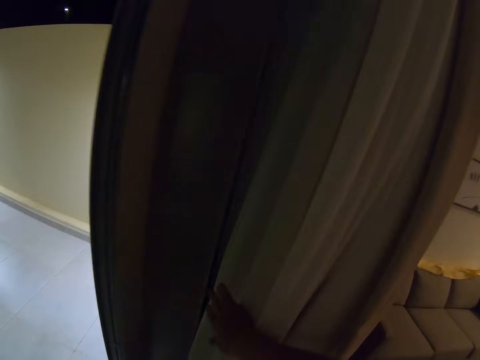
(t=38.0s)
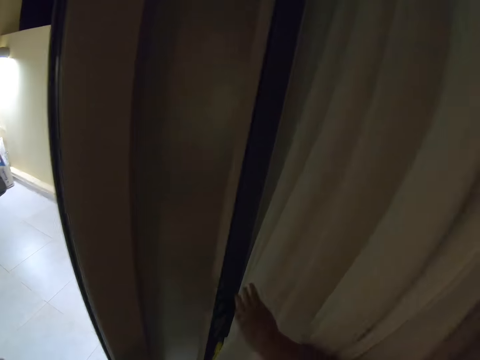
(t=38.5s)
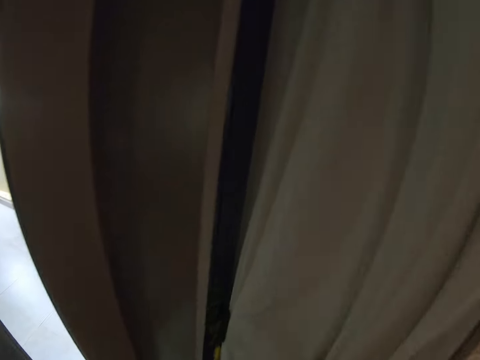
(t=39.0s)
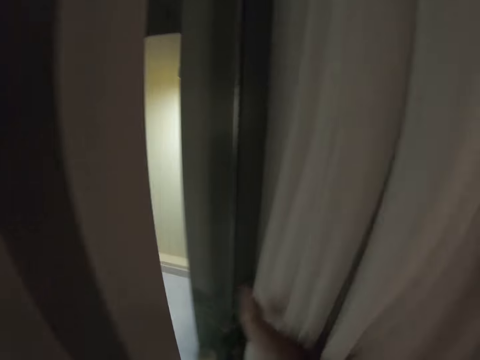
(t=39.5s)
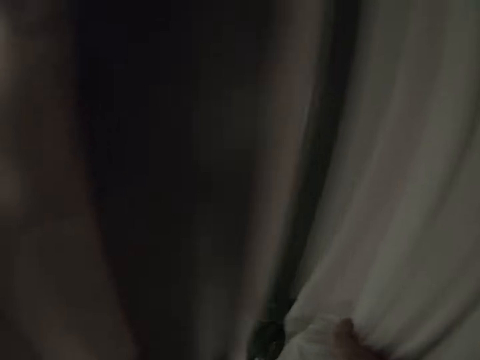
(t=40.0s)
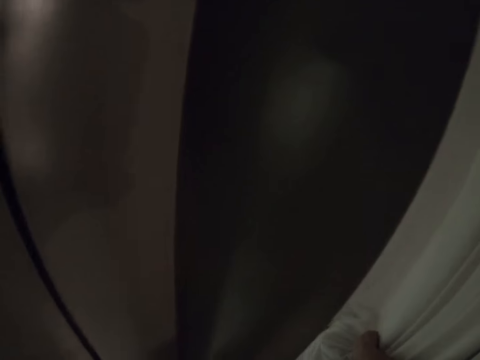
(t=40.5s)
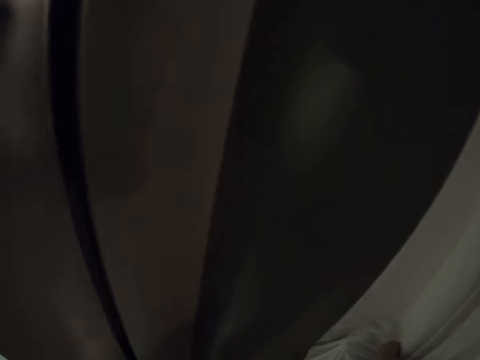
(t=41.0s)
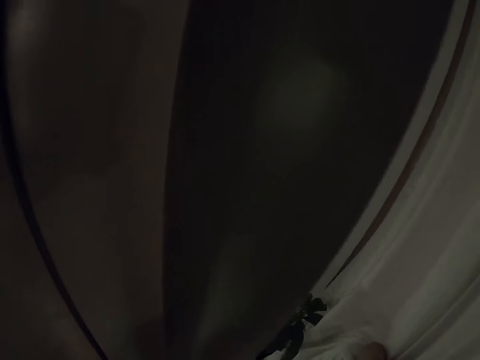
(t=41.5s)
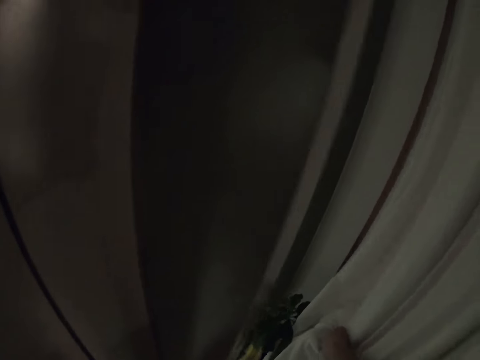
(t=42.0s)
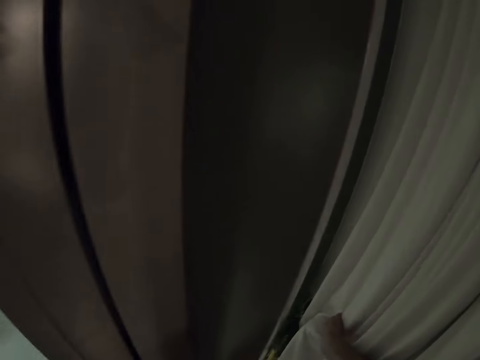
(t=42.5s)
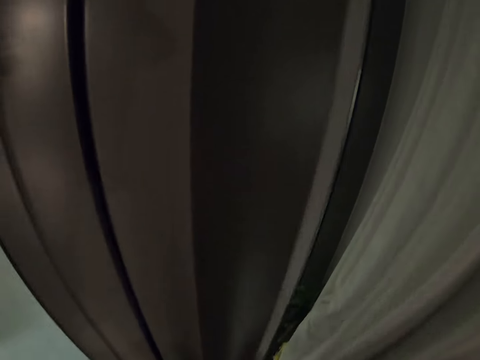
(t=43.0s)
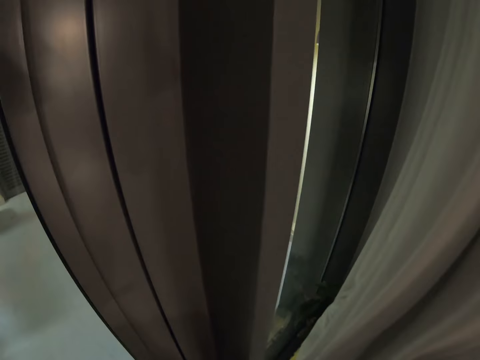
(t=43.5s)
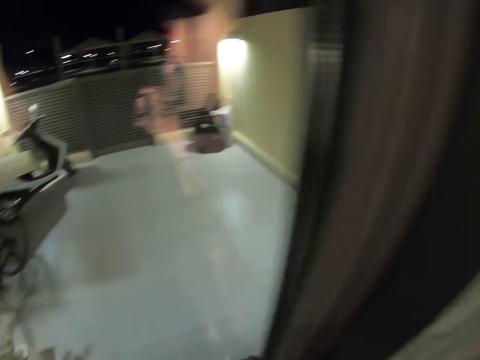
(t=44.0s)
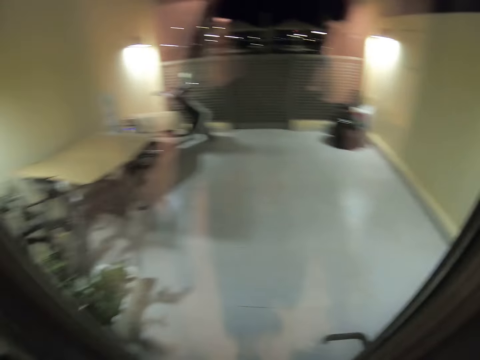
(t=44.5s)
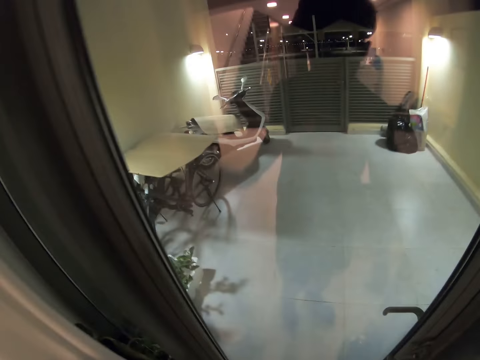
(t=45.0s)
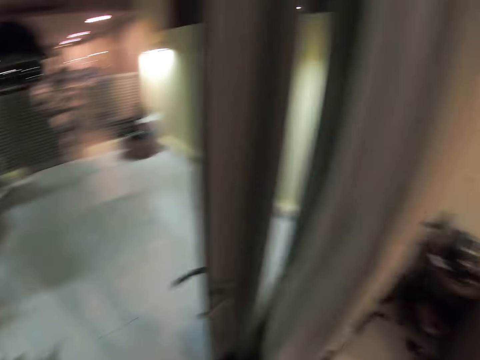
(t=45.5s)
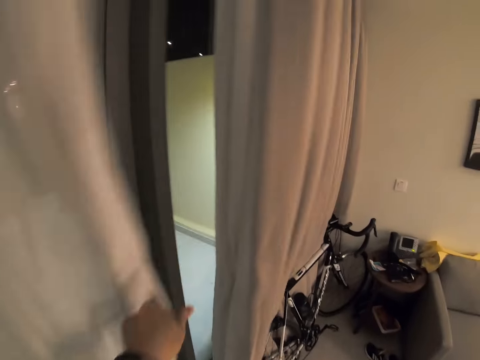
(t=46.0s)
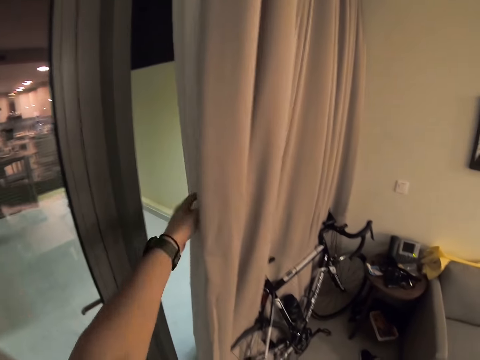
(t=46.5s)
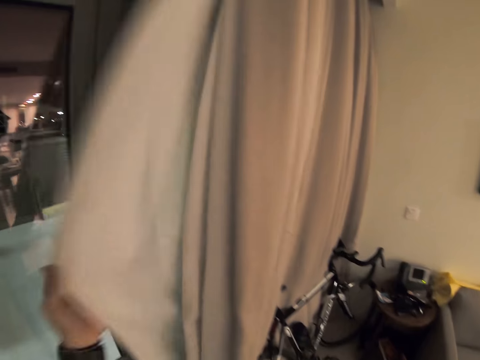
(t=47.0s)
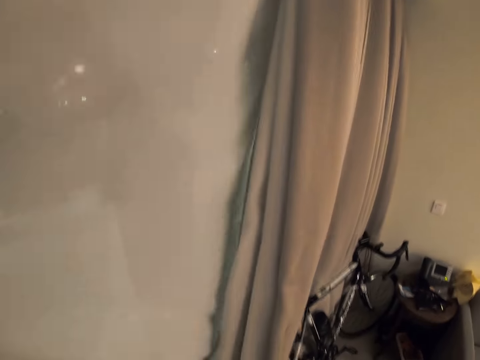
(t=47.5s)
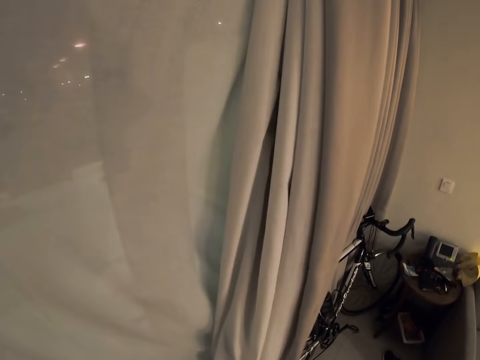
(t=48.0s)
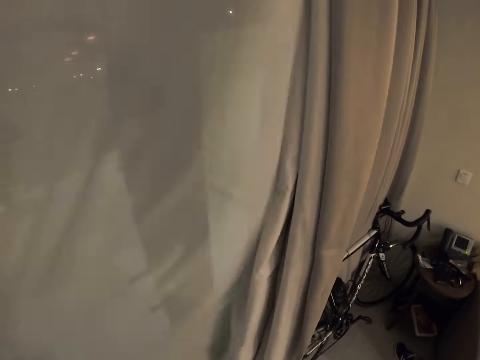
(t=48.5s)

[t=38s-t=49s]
The camera wearer closes the door. They straighten the door curtains. They shut the curtains.

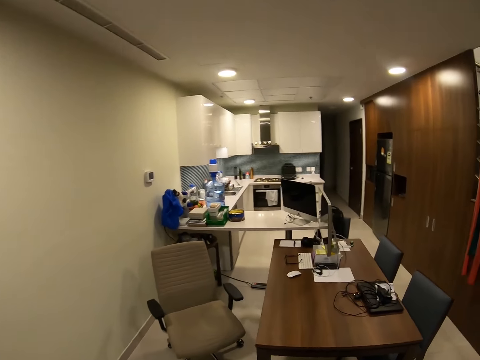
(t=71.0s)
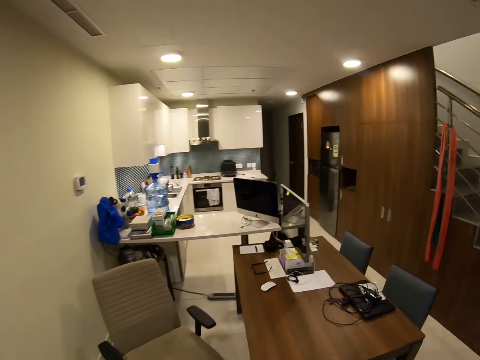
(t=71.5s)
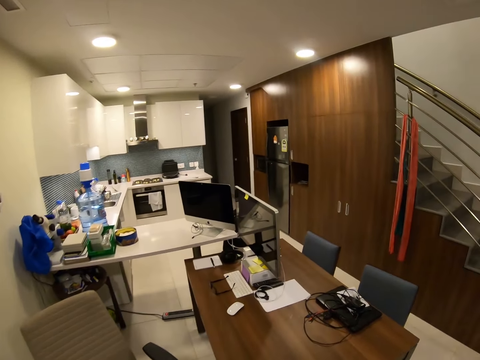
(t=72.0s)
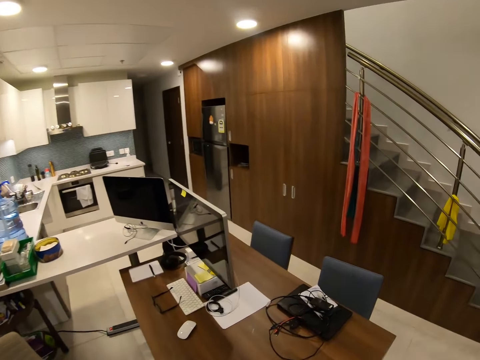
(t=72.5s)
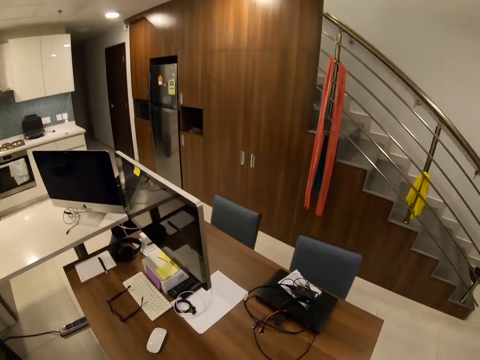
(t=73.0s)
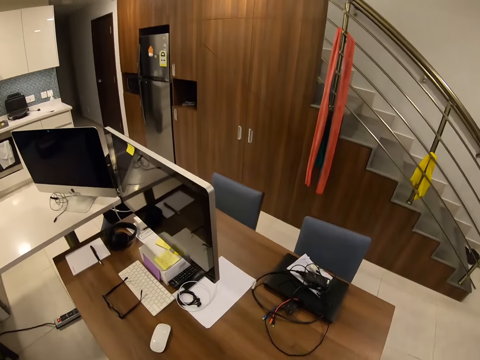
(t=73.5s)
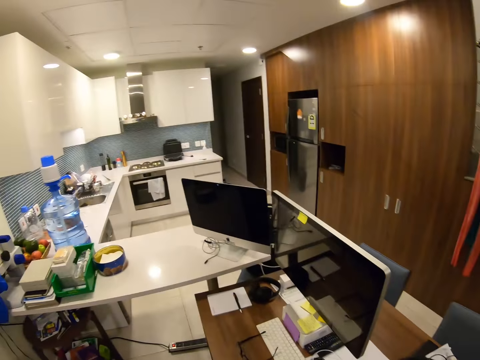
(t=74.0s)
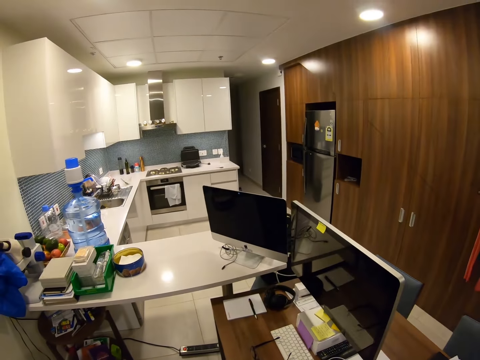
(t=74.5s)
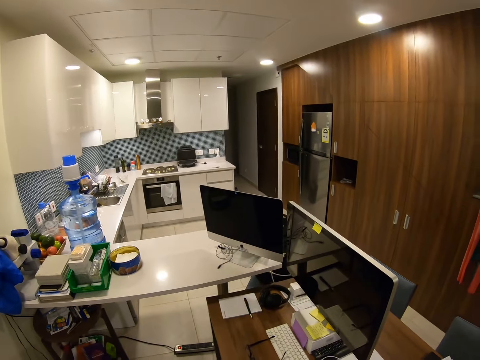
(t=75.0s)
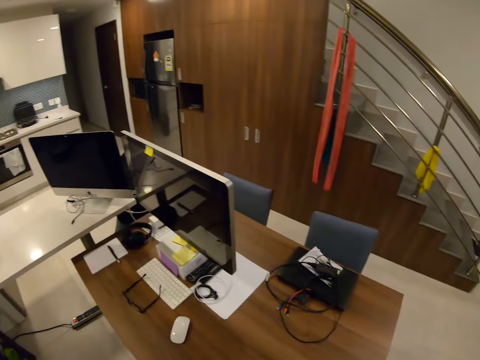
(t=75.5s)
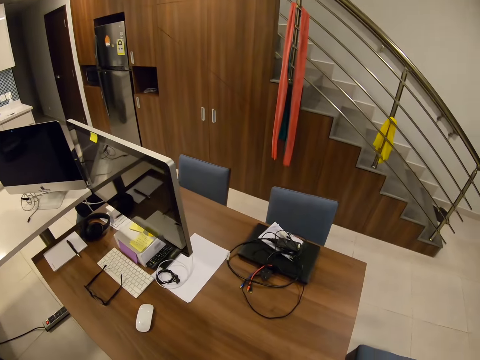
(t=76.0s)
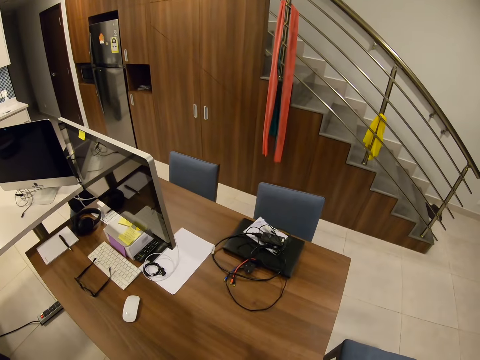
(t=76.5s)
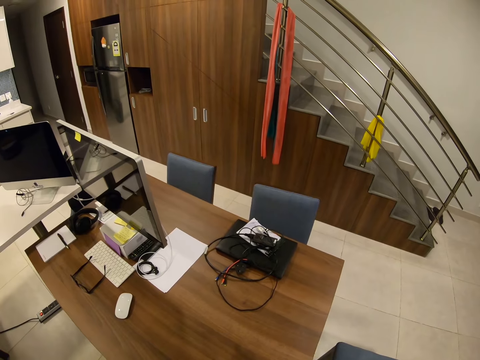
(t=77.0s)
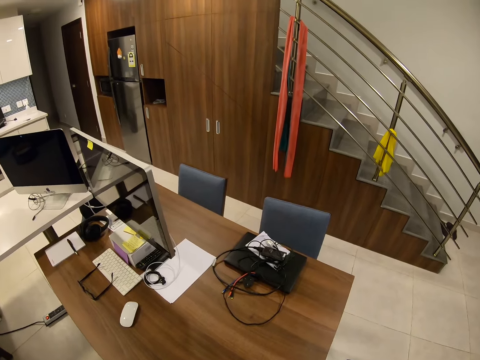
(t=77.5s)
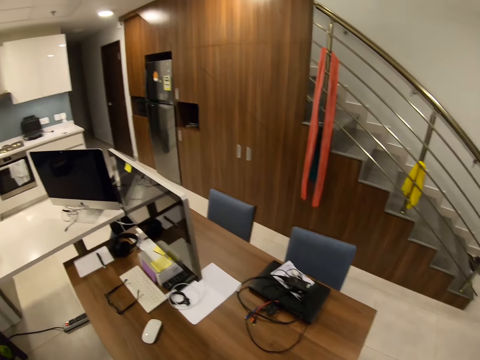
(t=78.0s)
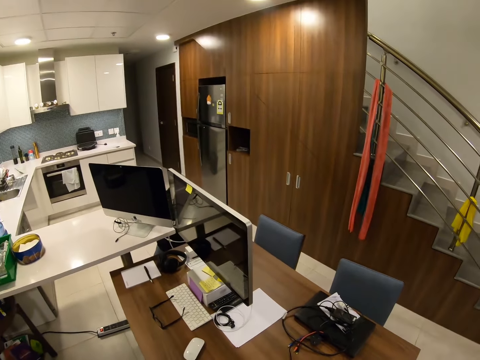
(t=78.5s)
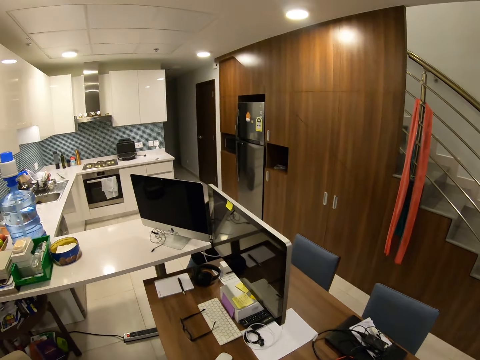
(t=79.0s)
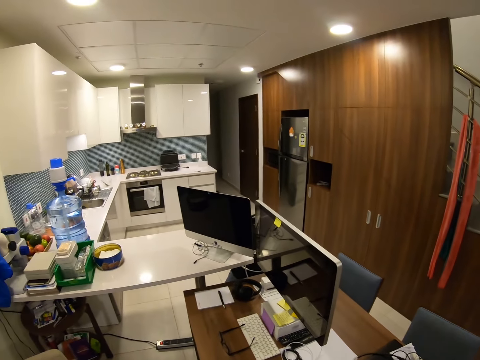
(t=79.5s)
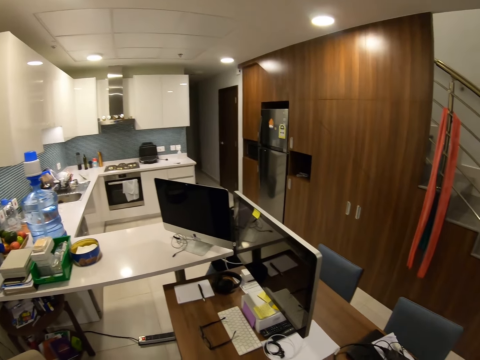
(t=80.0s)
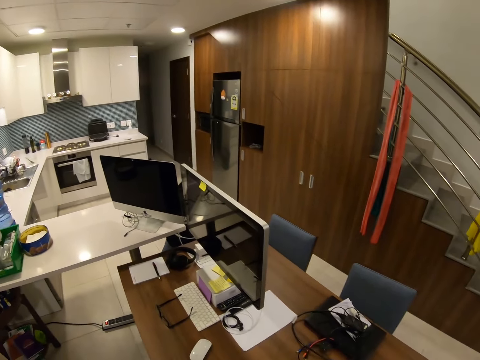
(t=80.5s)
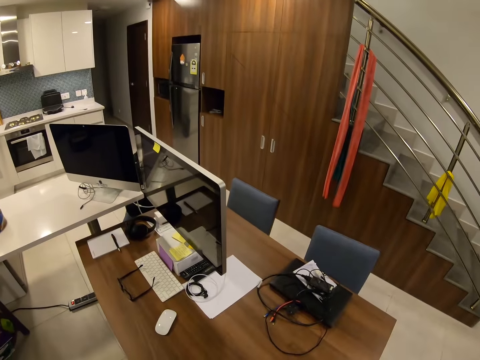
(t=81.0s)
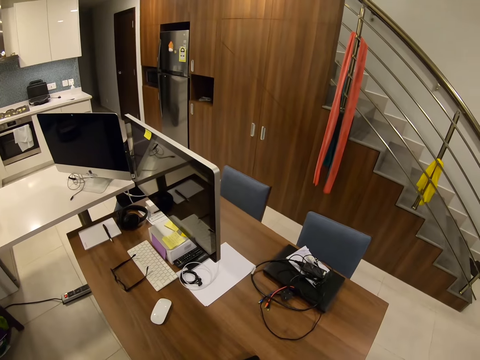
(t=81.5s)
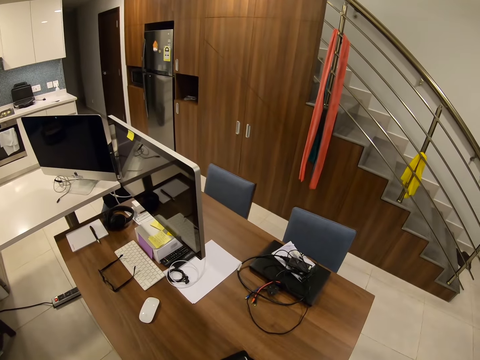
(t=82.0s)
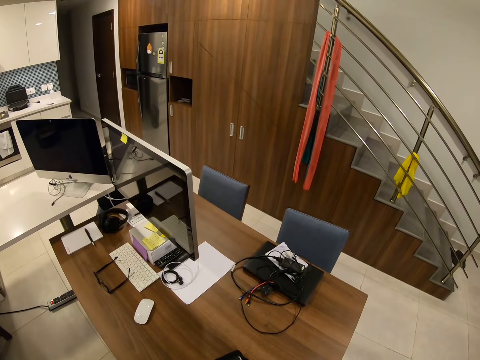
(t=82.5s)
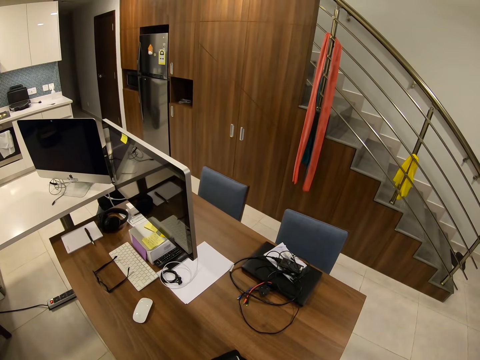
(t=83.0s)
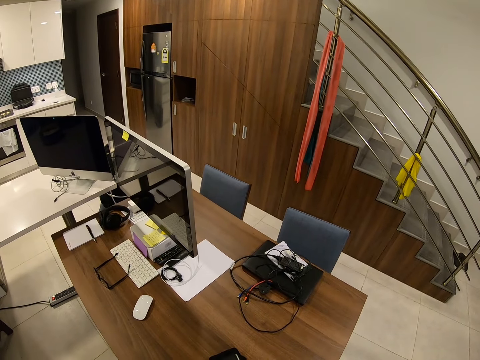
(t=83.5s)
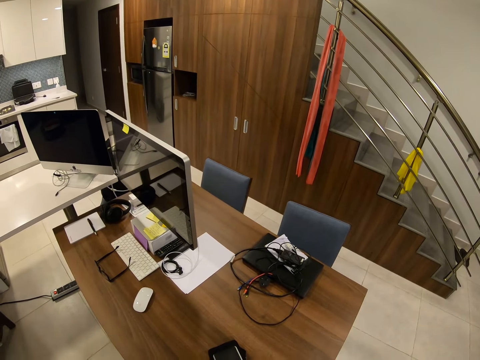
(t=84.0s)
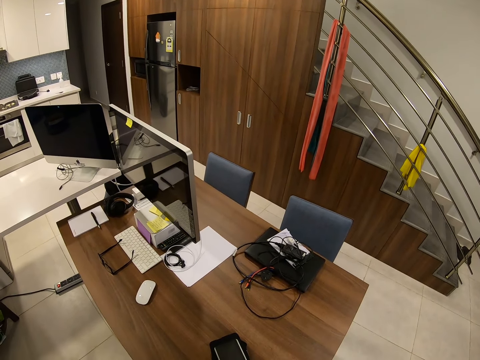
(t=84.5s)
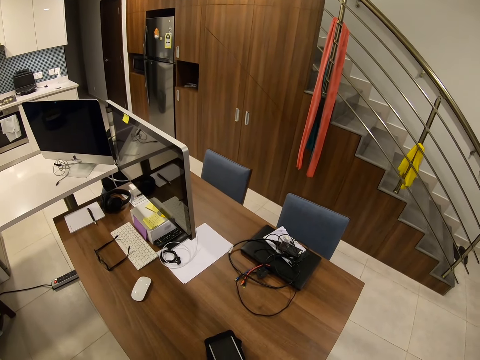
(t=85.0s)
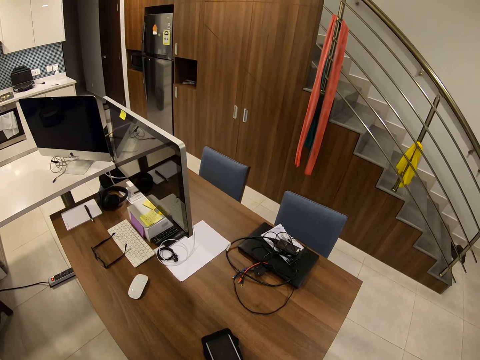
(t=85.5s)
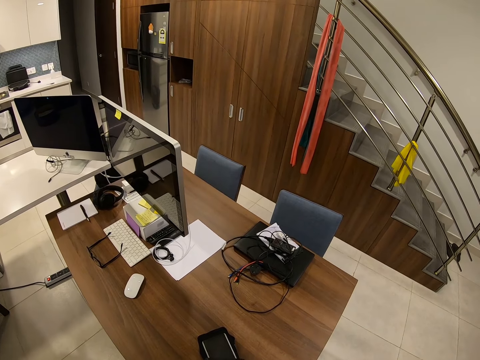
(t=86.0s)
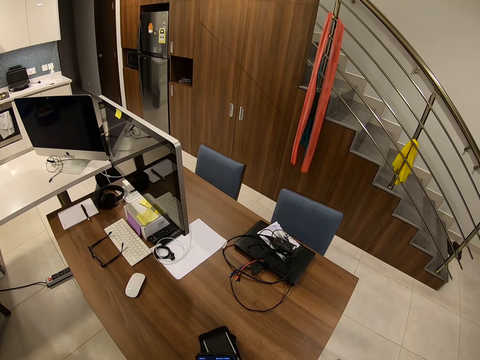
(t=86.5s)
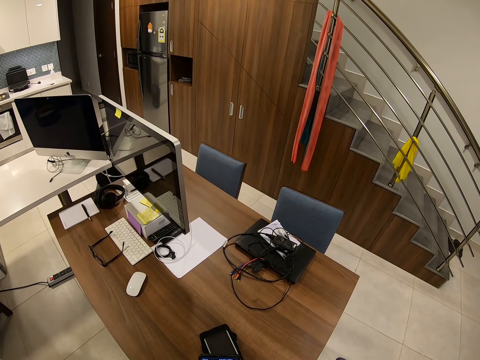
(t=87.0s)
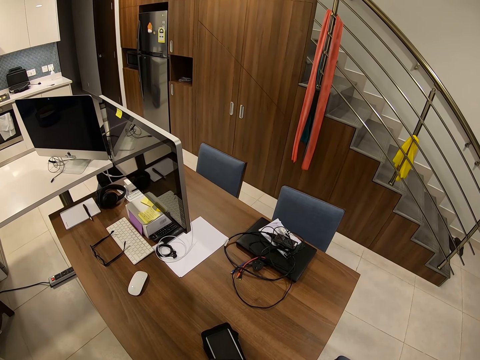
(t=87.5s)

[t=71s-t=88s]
The camera wearer drops the bag on the dining seat. He stands beside the table. He uses his phone.
